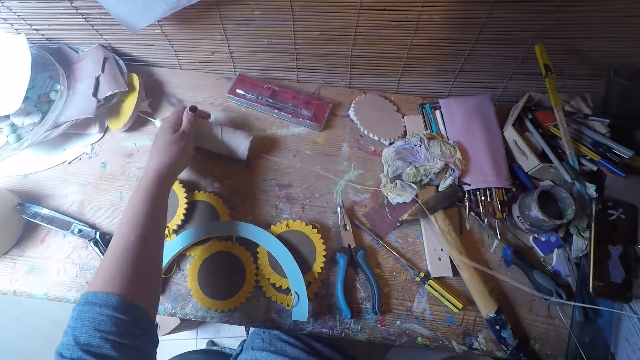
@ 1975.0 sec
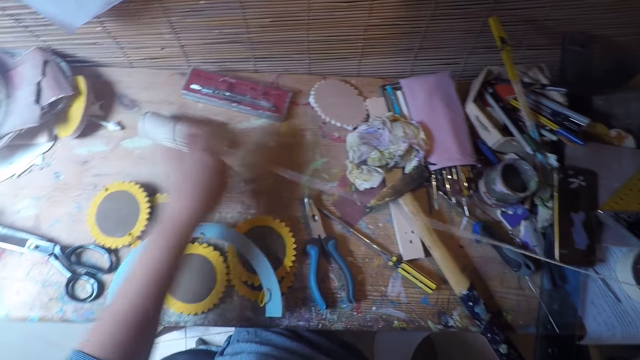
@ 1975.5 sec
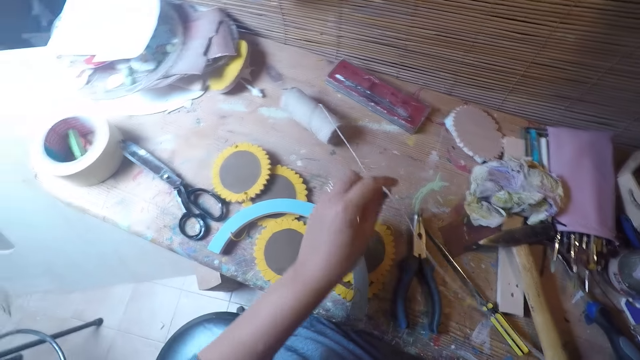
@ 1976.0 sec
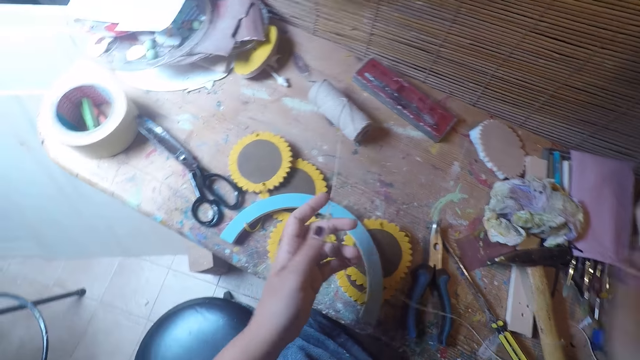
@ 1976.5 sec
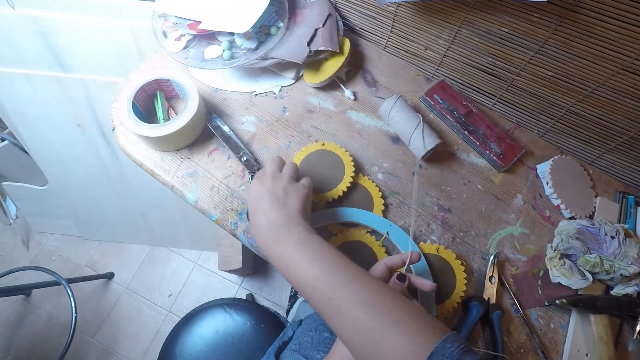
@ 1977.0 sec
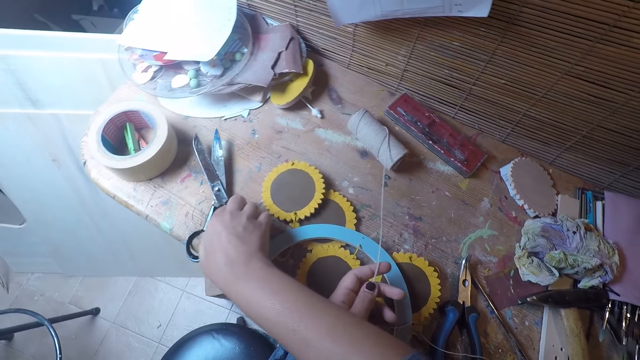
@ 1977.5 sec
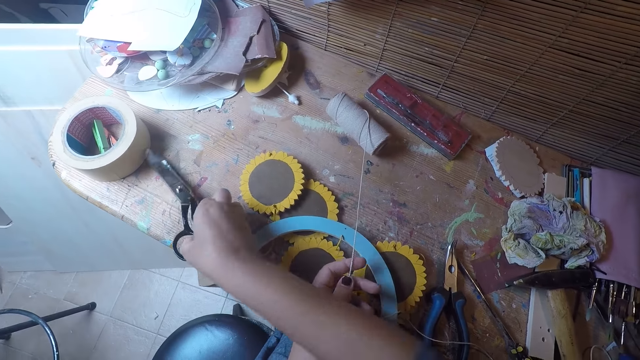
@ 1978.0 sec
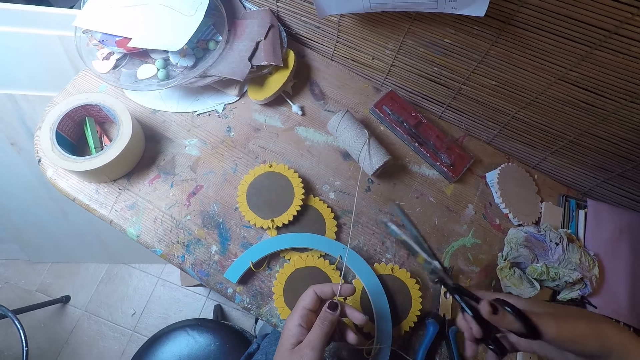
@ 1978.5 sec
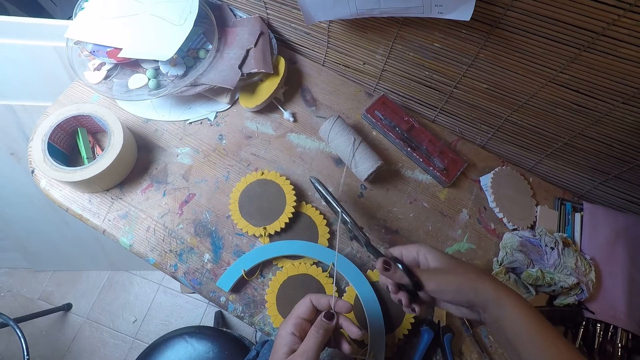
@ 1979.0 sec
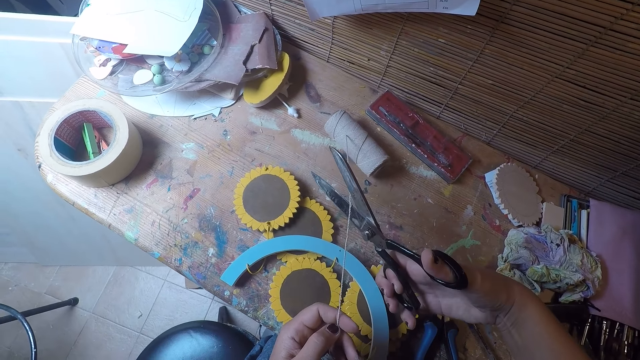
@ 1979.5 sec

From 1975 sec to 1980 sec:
The camera wearer puts the string roll on the table. She pulls a string. She picks up scissors on the table with her right hand. She cuts the string with the pair of scissors.

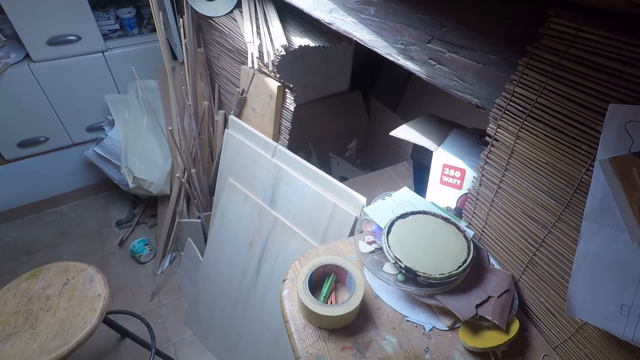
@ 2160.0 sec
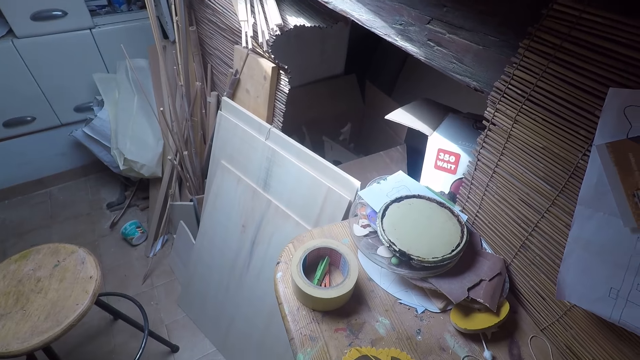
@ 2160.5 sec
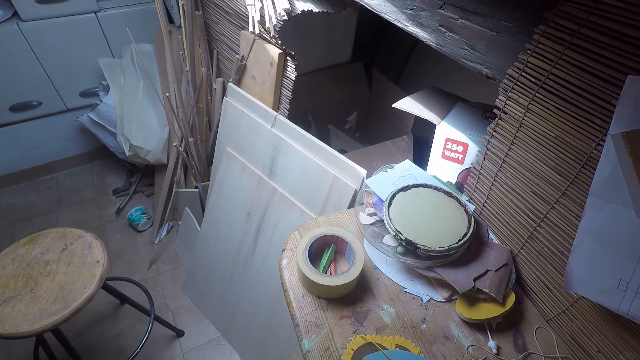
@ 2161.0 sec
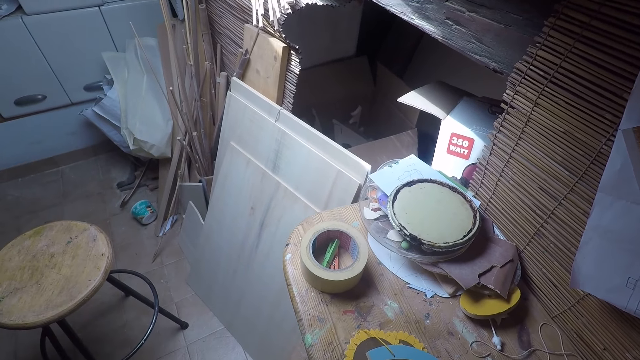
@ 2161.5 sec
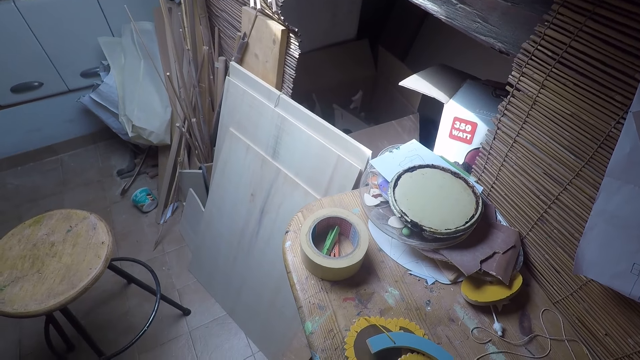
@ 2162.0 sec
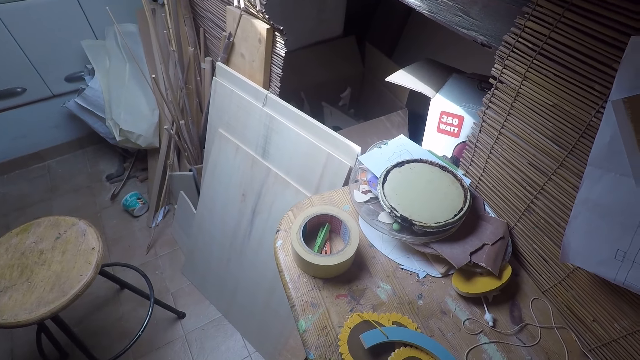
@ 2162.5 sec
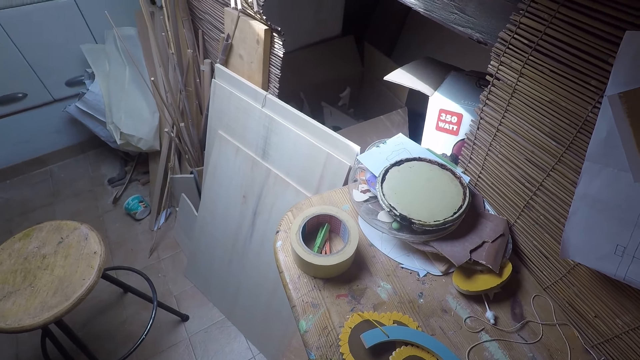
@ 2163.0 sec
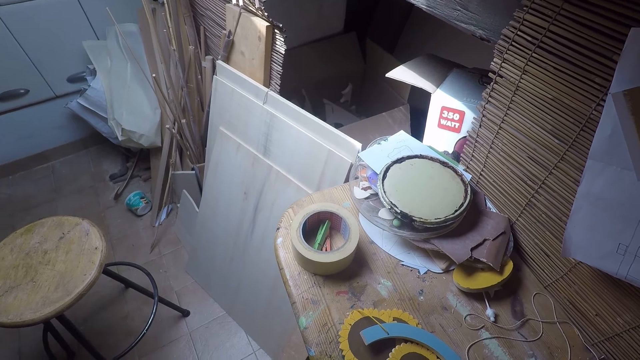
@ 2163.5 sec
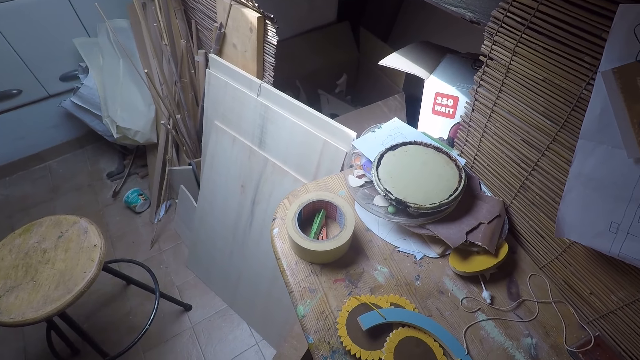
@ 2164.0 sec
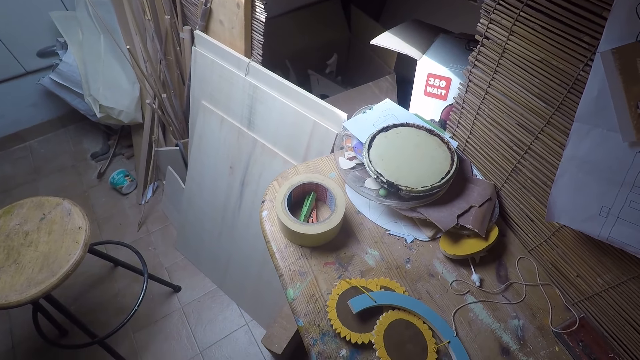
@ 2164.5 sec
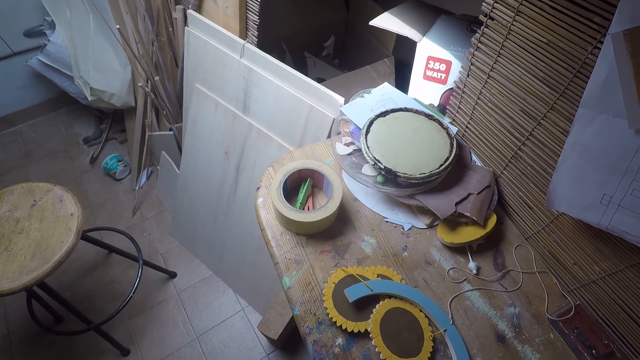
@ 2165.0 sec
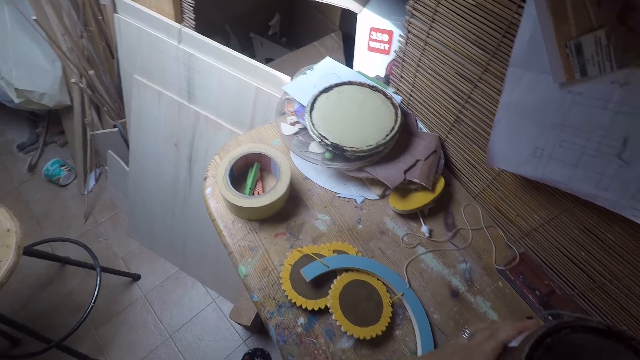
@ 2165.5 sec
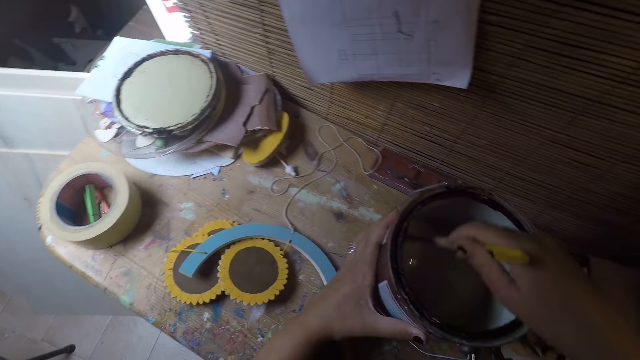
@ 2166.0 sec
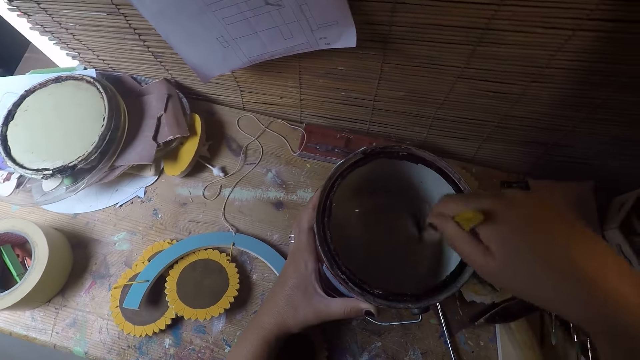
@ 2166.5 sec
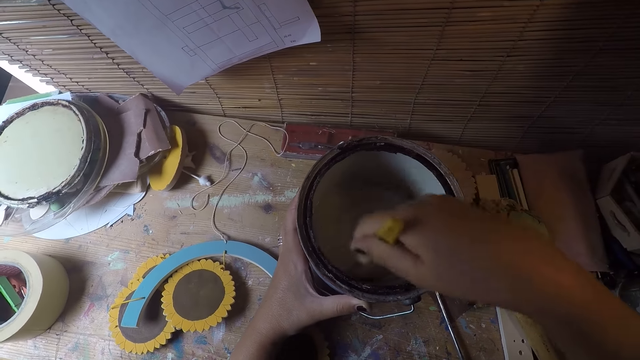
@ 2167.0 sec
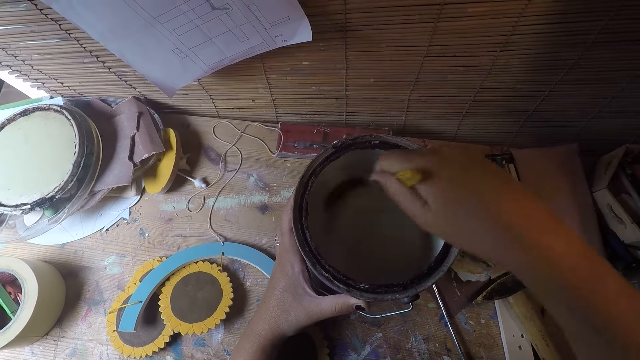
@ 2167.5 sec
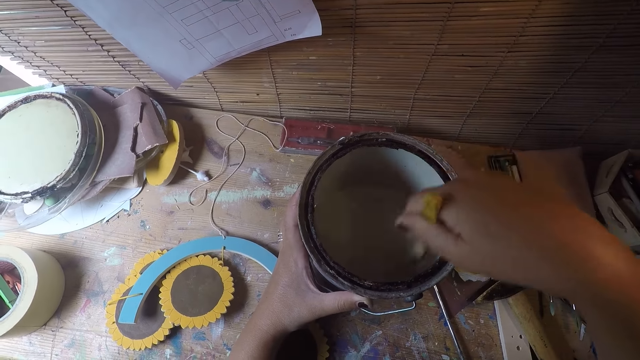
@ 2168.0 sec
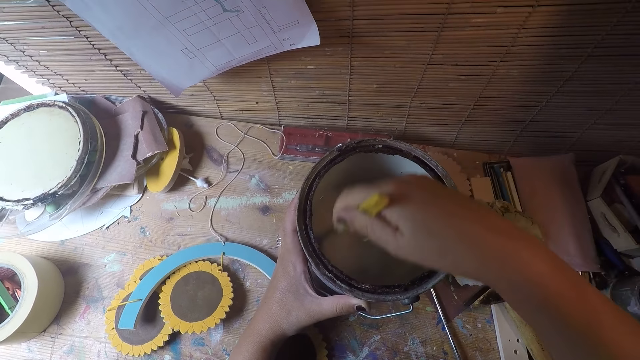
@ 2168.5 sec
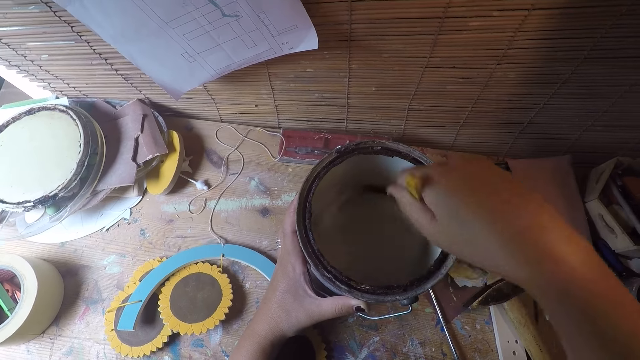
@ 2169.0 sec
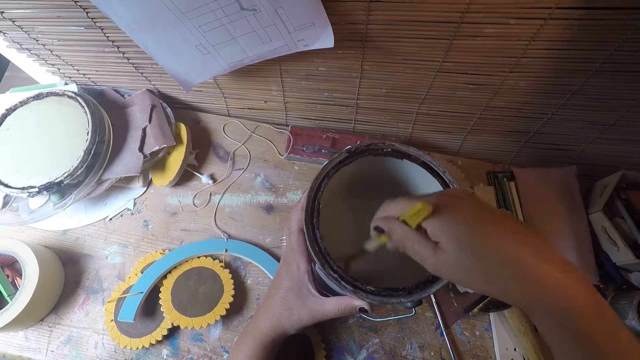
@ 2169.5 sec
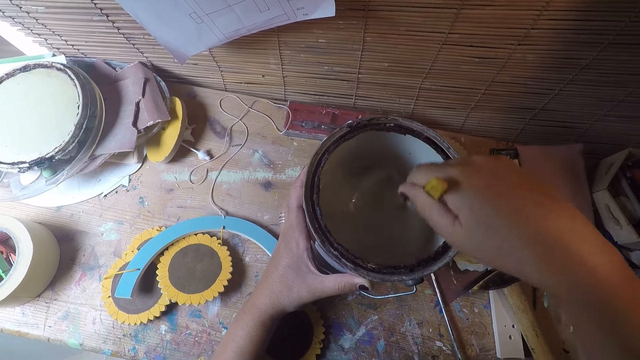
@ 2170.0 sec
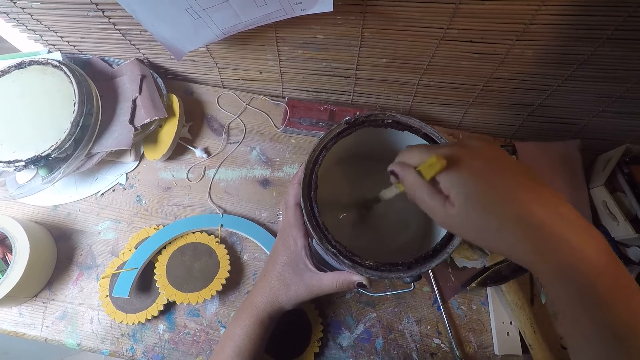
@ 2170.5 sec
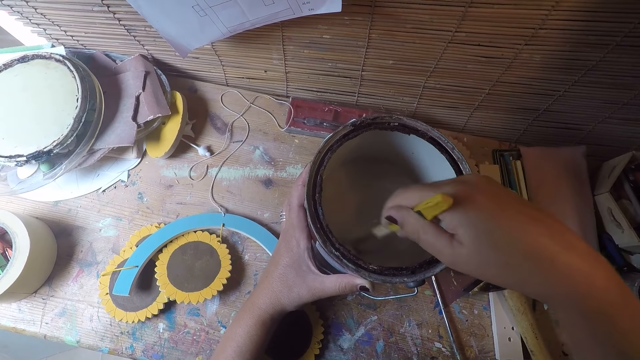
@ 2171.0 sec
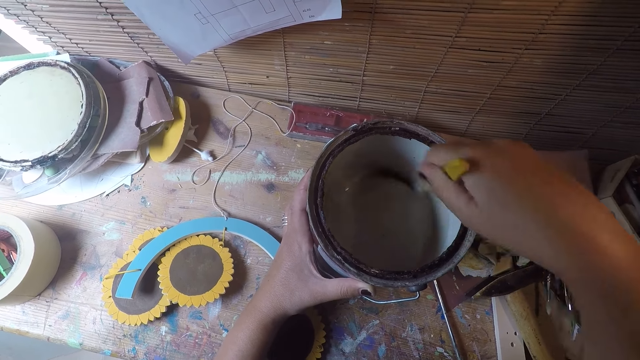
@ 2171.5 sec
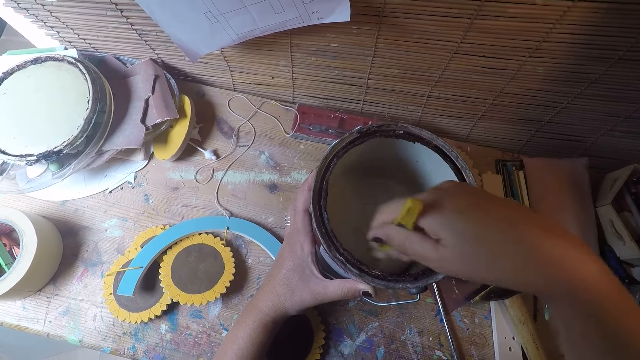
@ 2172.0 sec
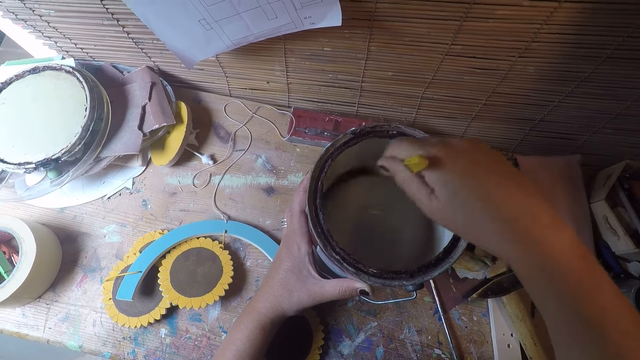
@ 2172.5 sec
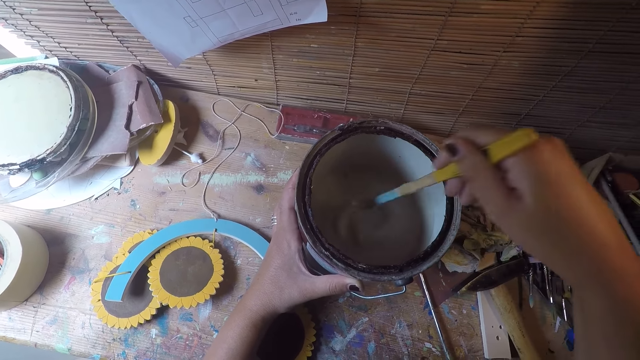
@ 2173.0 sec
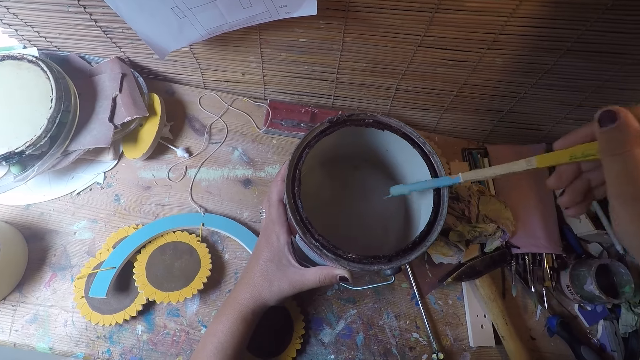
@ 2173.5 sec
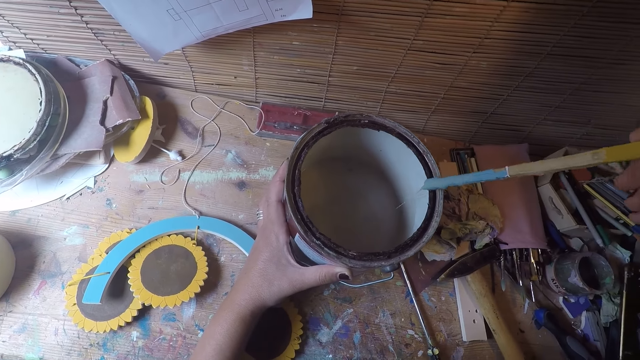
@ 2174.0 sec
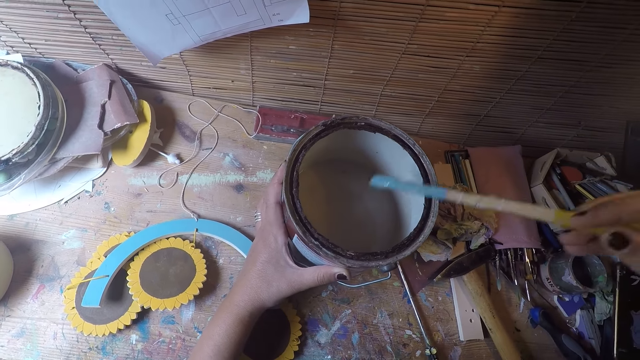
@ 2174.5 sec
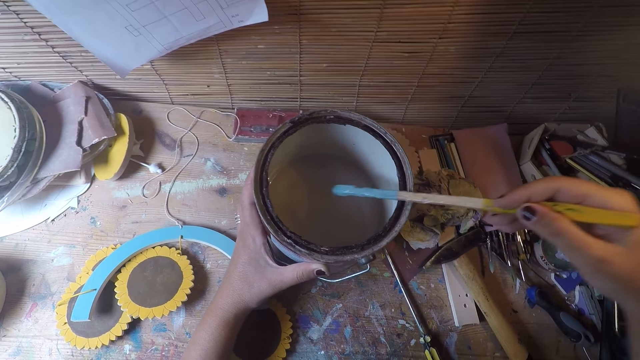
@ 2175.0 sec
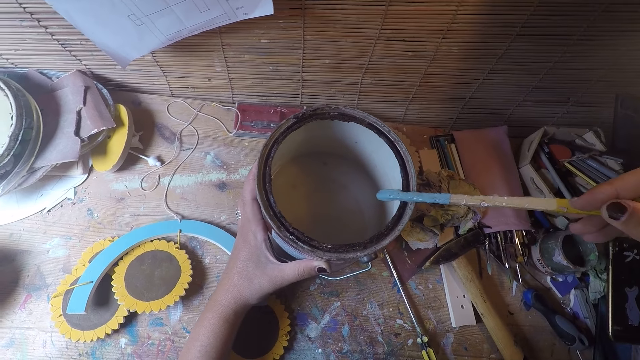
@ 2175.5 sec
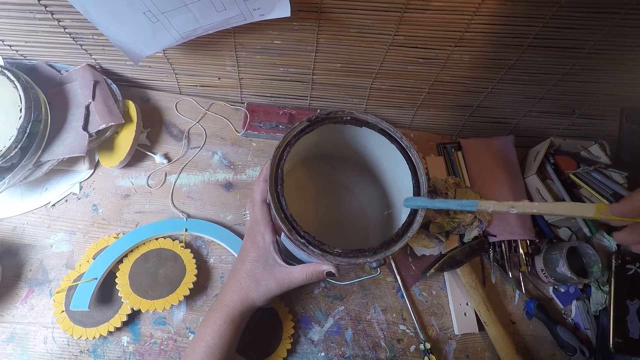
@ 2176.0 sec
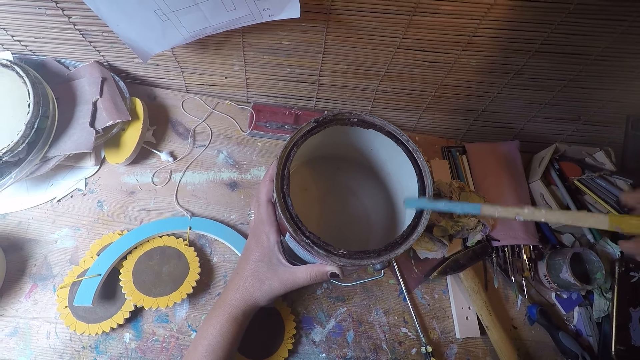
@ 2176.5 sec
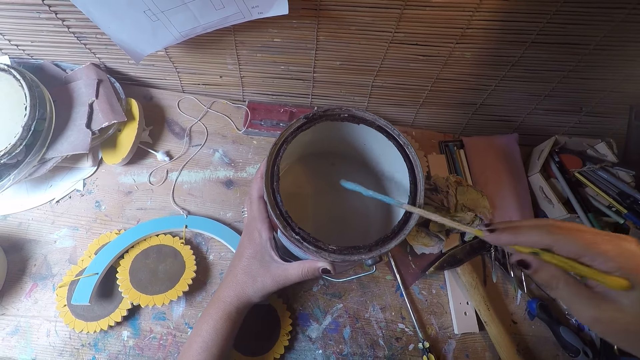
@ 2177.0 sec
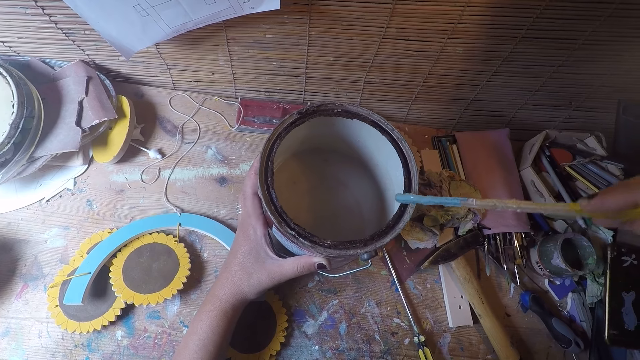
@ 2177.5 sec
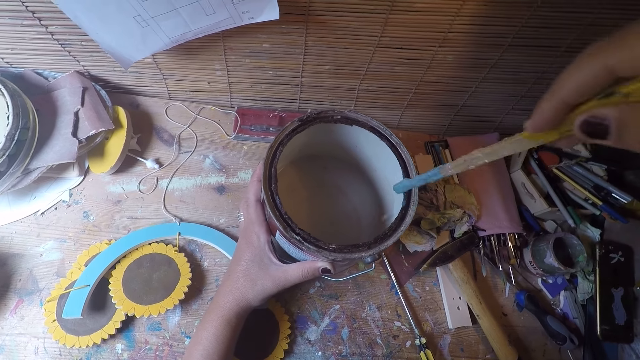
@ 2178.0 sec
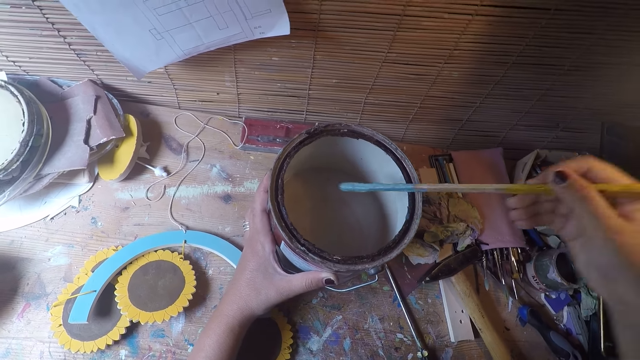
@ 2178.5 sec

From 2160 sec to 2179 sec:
The camera wearer looks around the workshop. They mix the paint with a stick. They pull the stick off the paint.
